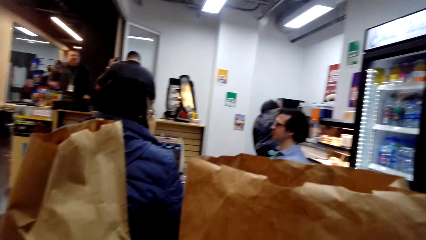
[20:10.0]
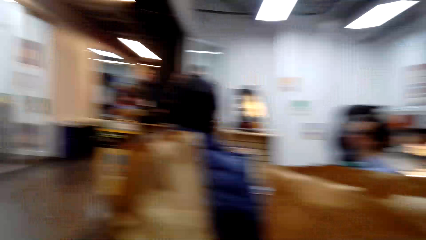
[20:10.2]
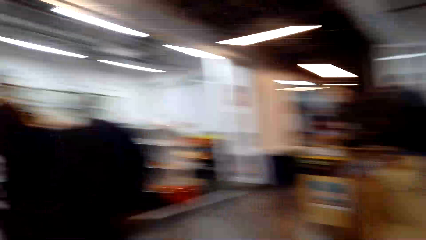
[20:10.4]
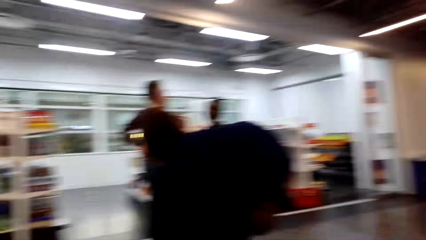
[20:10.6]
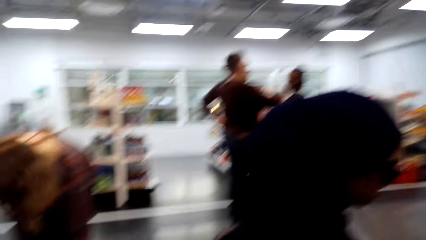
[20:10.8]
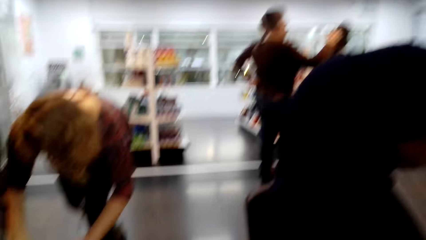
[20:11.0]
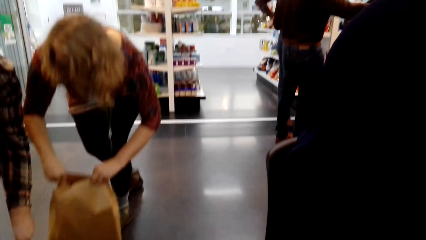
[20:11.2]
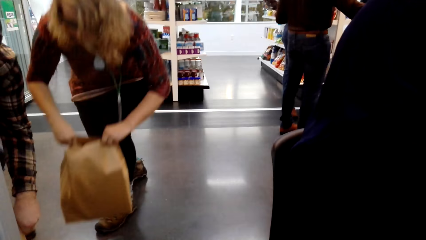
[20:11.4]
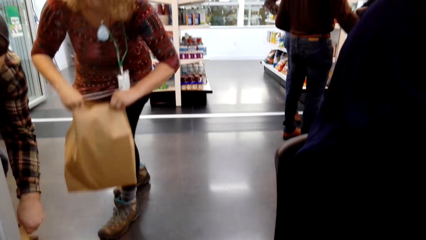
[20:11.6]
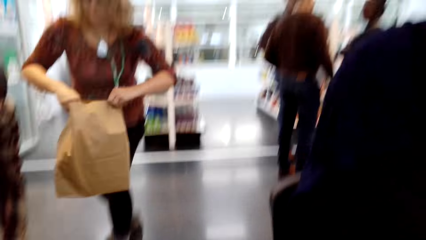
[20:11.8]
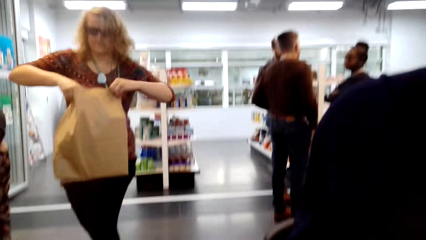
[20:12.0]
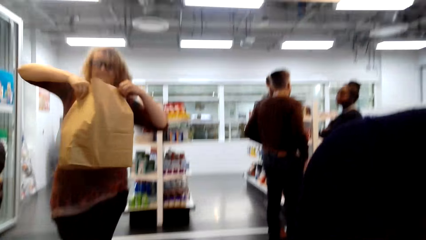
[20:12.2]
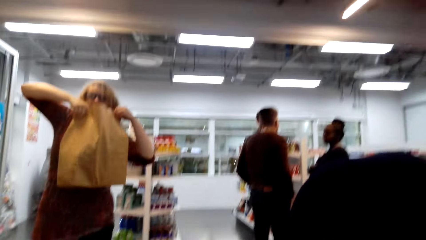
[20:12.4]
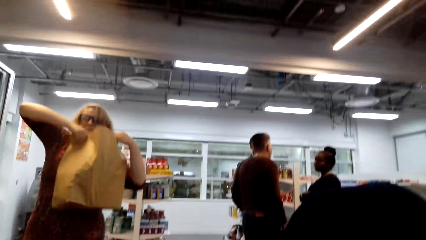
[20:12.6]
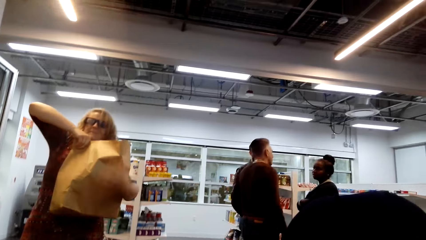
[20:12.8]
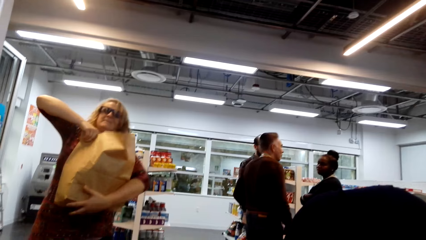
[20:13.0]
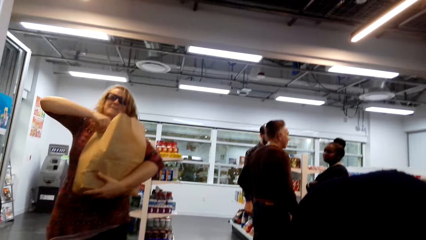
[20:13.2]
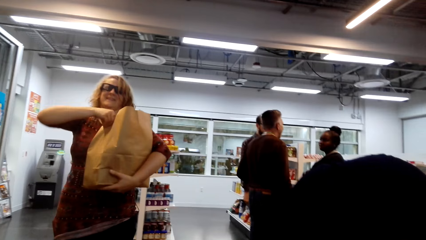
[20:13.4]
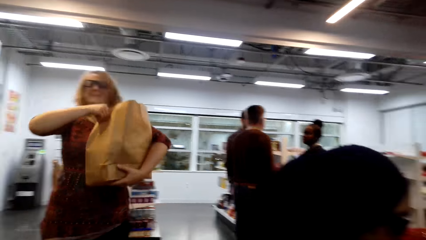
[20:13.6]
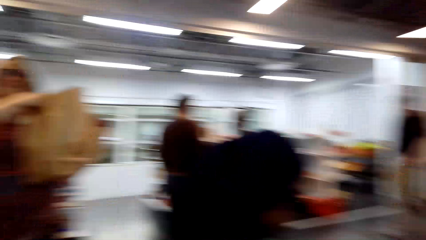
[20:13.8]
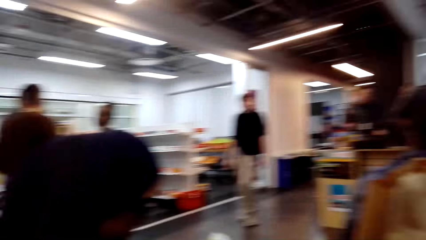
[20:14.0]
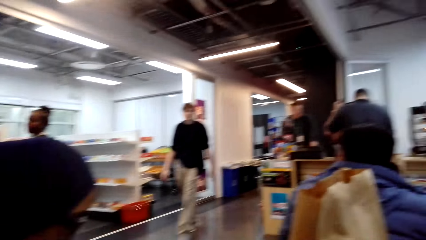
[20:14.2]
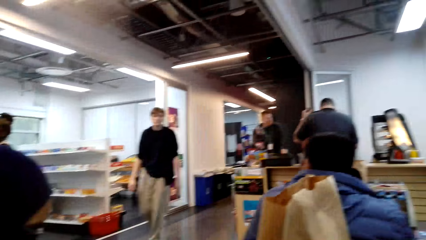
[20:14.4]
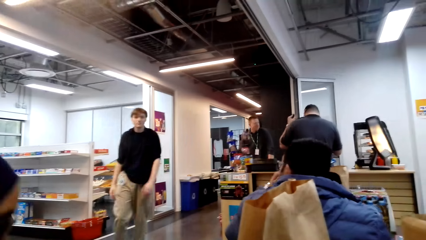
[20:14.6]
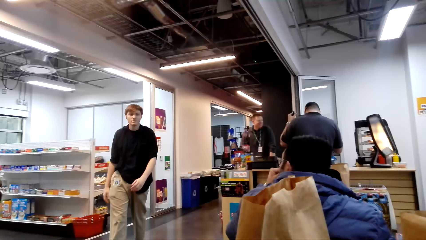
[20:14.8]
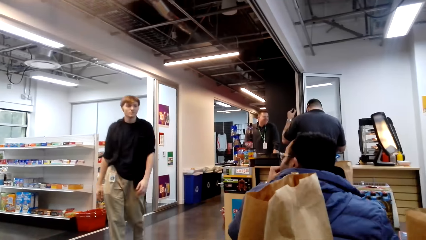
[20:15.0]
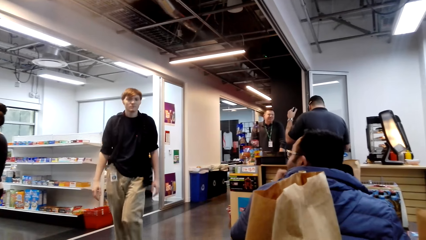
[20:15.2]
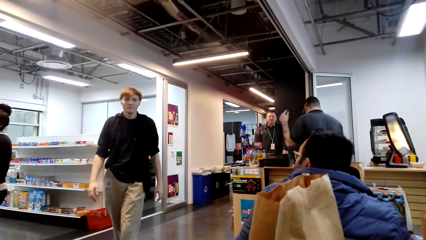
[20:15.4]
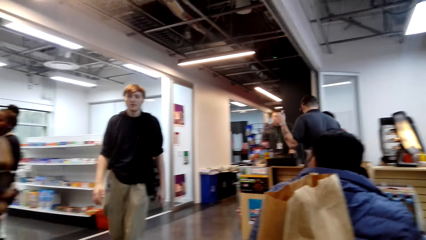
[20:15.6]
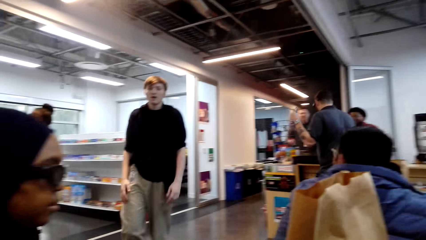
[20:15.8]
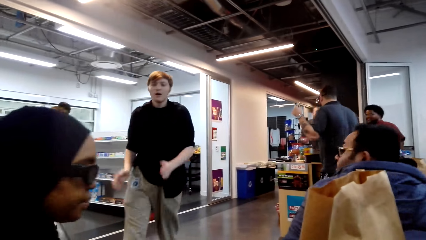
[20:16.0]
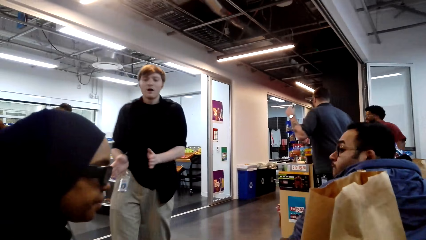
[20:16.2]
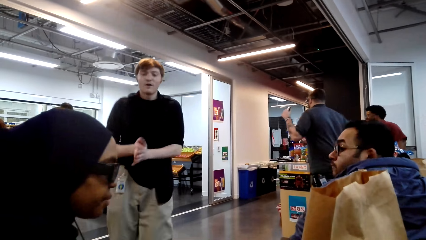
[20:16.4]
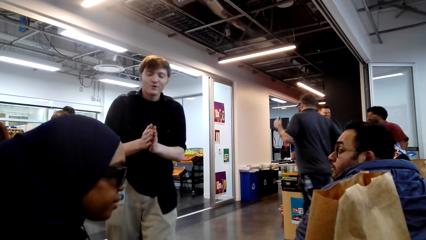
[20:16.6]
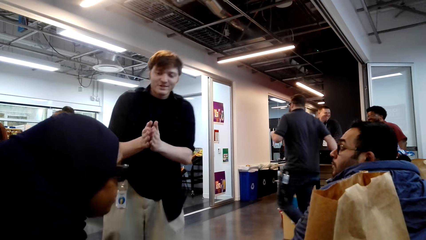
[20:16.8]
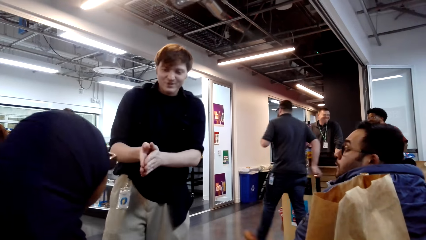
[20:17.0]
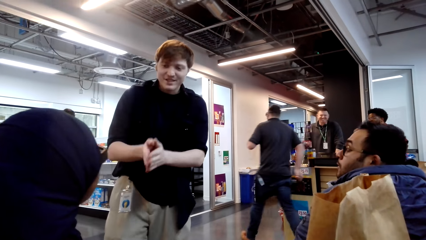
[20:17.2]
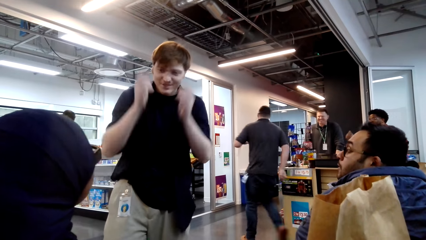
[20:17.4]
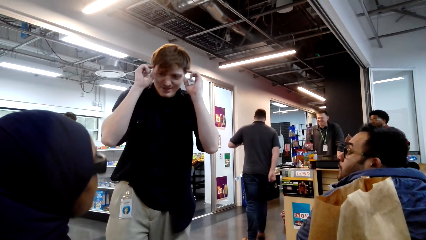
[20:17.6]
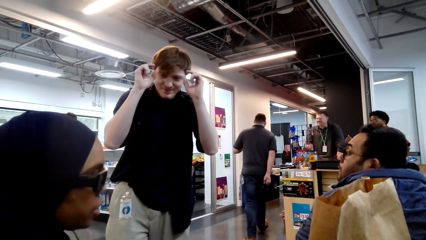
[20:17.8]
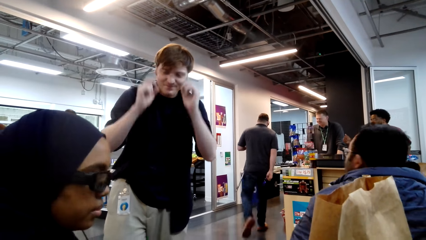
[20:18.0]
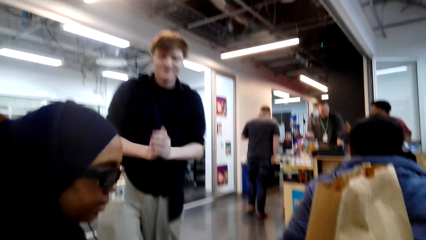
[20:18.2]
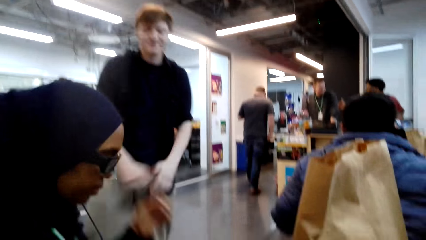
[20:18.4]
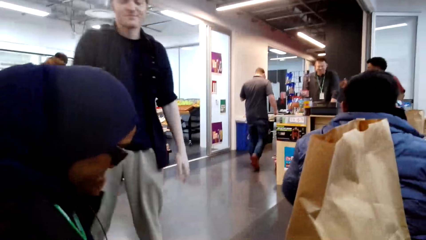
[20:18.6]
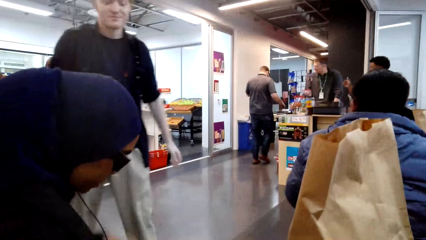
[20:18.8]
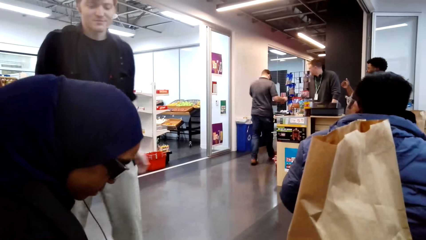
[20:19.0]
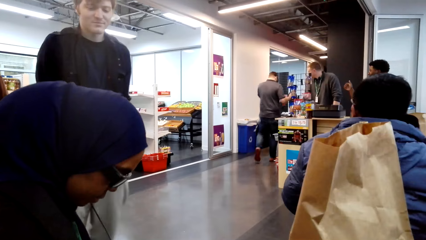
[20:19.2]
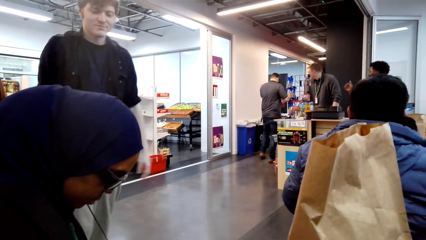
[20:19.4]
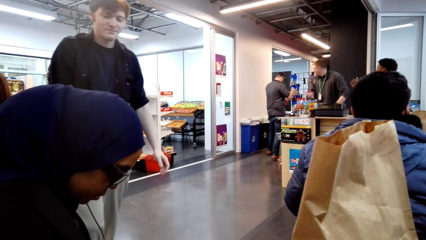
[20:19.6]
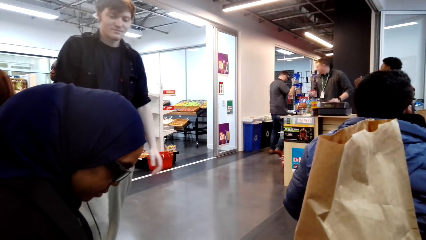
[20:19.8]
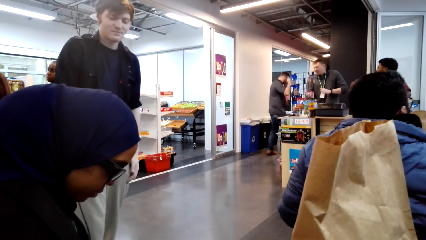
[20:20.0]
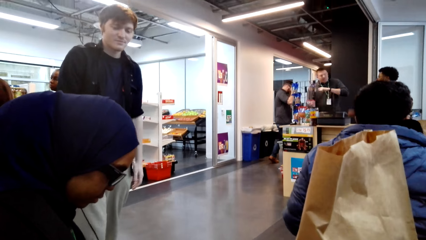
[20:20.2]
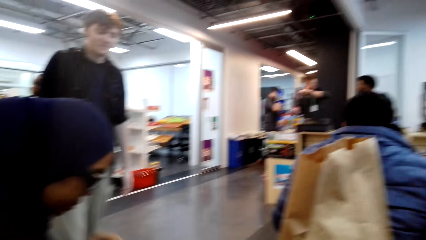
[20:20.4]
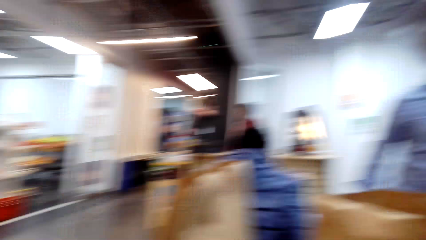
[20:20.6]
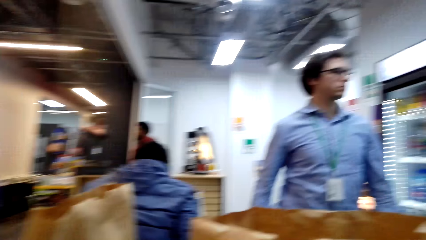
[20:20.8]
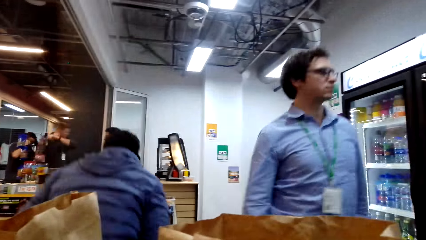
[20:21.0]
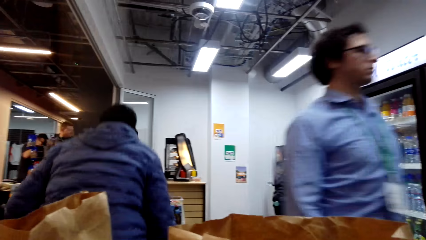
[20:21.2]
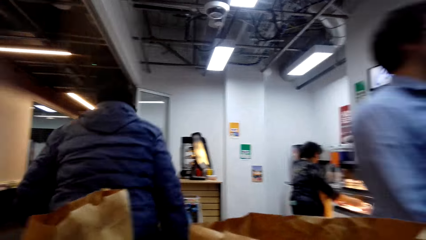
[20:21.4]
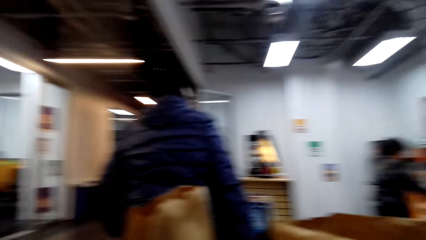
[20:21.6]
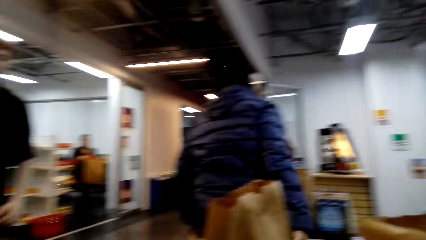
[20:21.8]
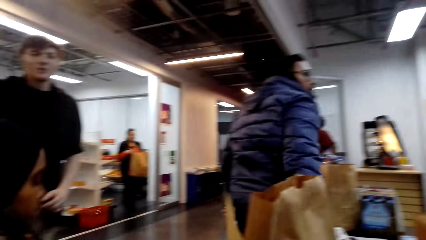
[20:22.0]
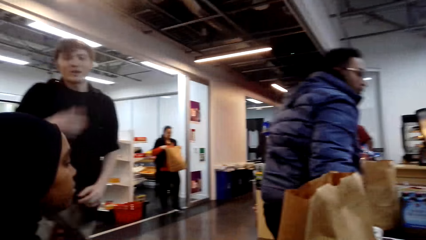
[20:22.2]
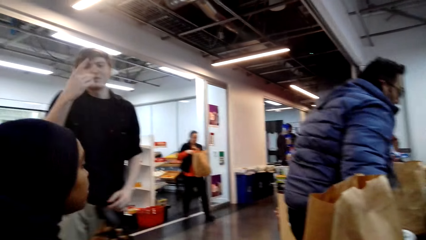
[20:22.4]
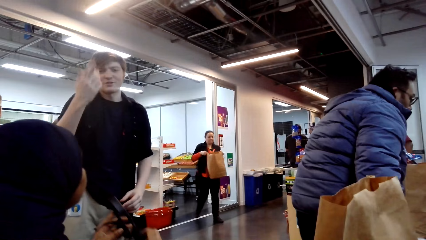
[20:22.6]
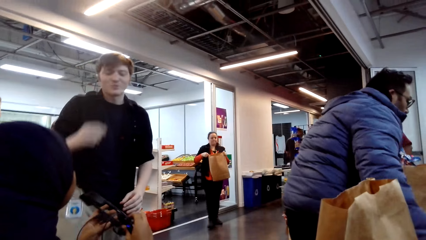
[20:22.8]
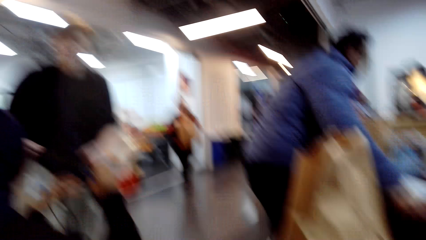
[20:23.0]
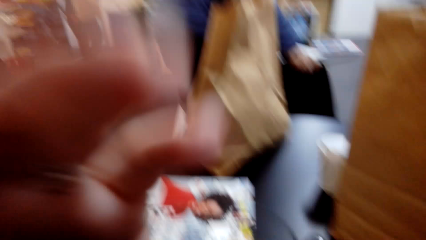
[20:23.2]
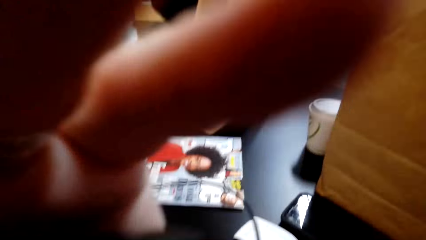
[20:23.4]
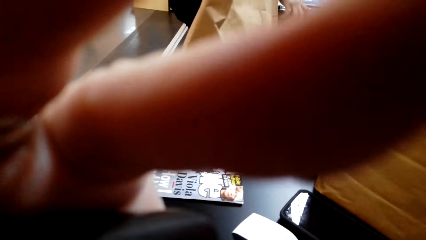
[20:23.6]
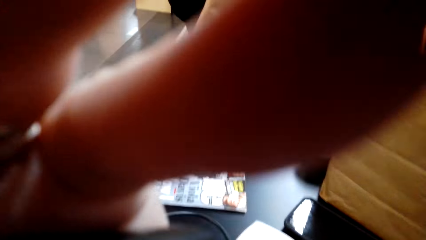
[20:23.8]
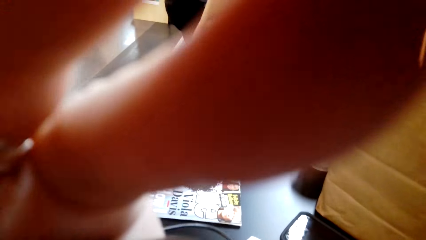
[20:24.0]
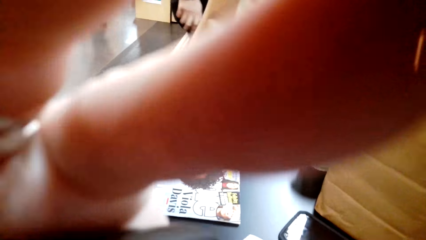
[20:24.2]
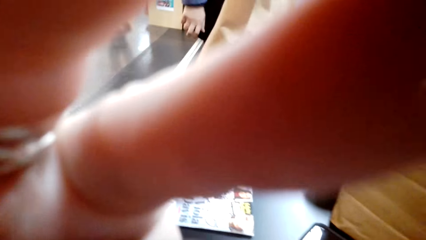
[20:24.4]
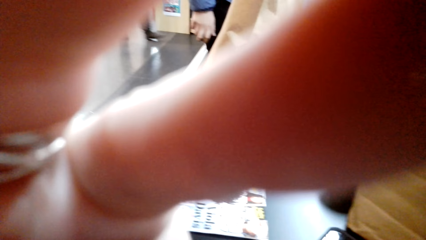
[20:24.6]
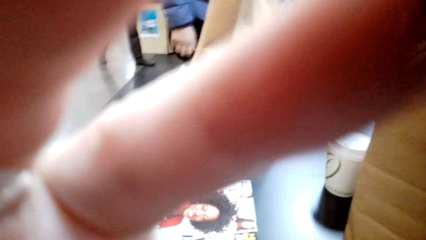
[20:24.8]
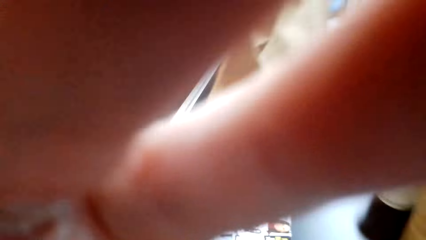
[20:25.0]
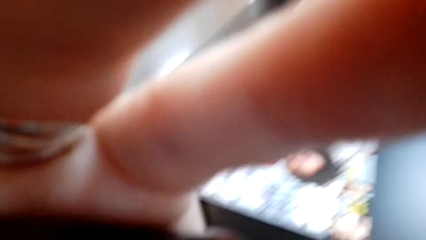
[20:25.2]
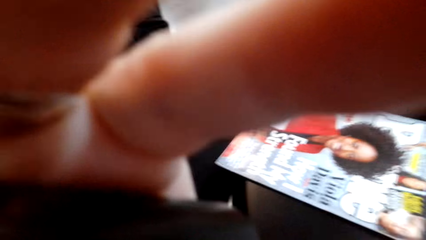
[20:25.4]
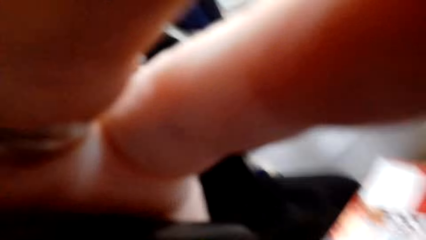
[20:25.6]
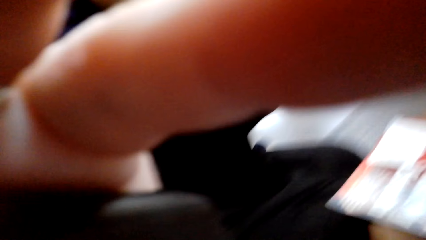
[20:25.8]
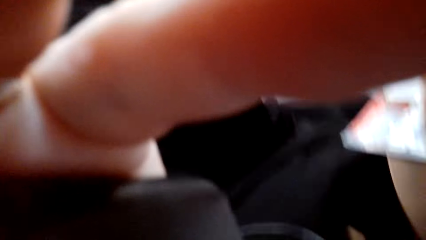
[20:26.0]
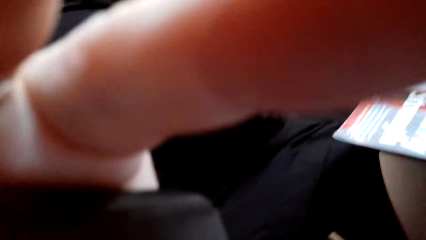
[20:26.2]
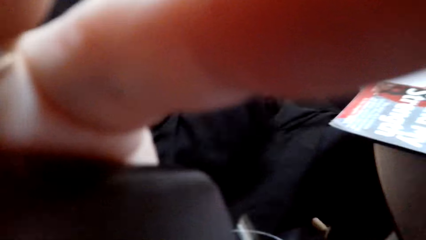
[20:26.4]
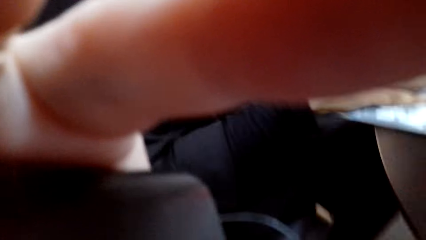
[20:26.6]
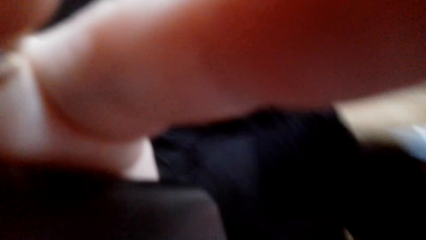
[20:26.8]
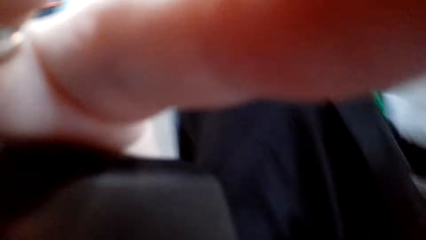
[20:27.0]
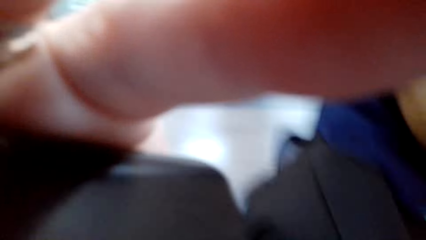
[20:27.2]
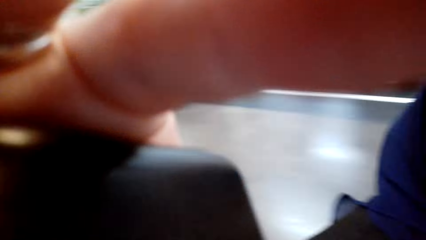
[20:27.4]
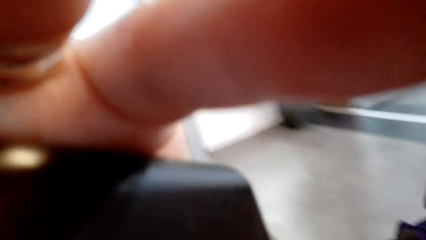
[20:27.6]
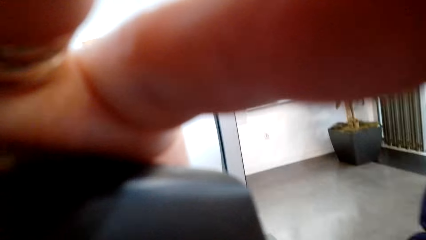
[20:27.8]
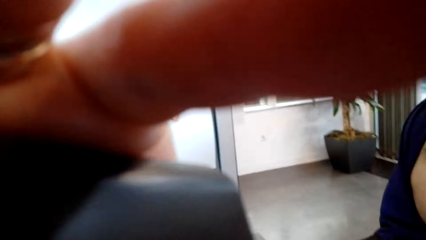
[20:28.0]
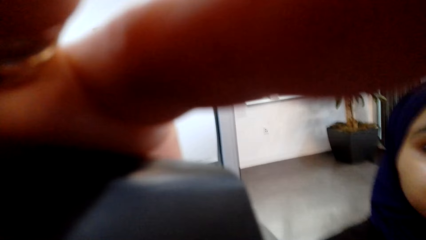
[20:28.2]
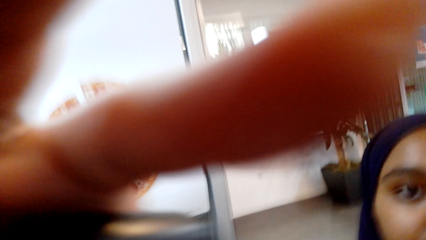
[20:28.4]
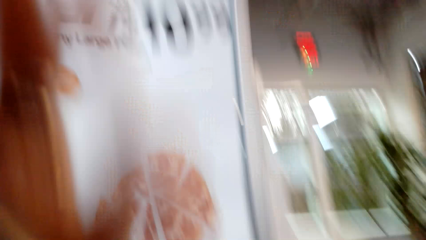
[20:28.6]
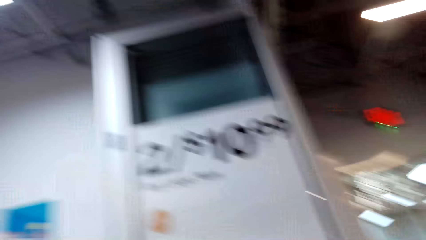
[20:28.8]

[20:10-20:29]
The camera wearer stares around the shop. A man talks with a lady. The camera wearer looks around. They hold the camera. They adjust the camera on the head.
